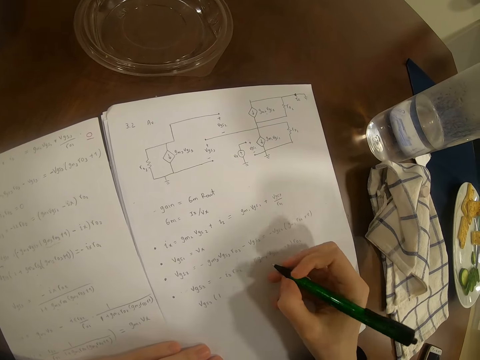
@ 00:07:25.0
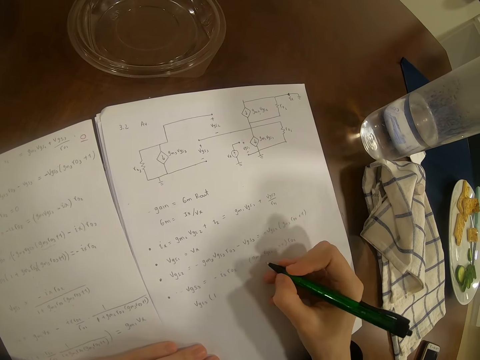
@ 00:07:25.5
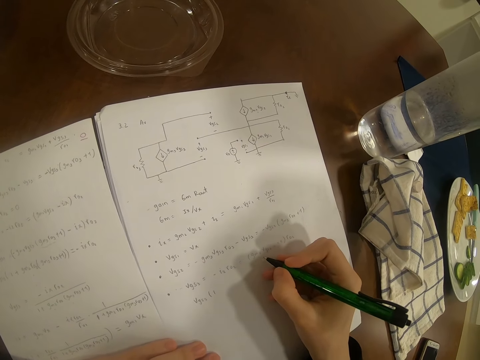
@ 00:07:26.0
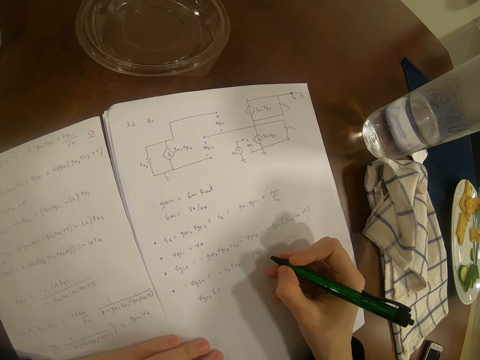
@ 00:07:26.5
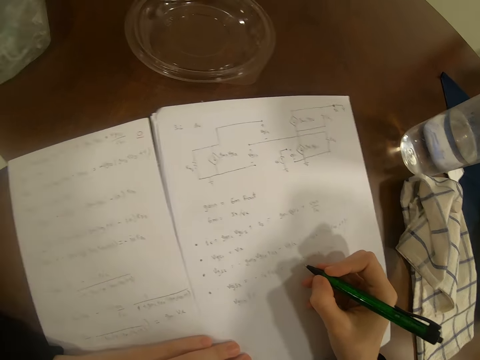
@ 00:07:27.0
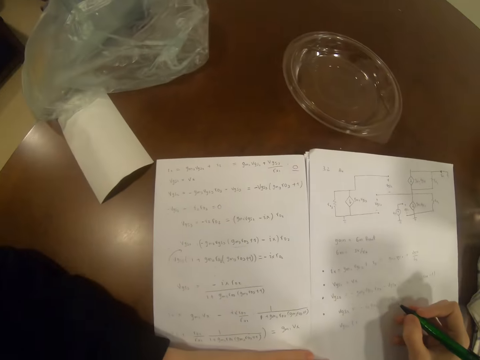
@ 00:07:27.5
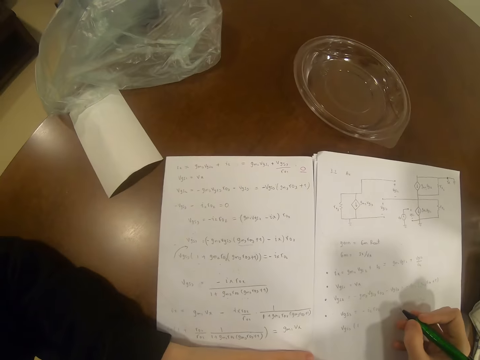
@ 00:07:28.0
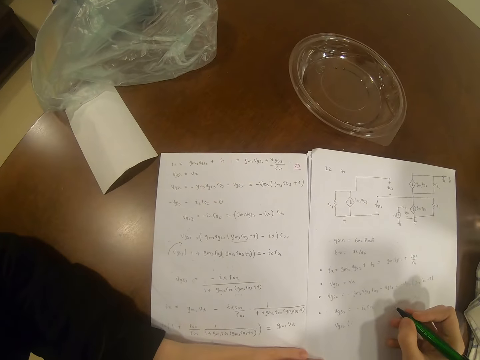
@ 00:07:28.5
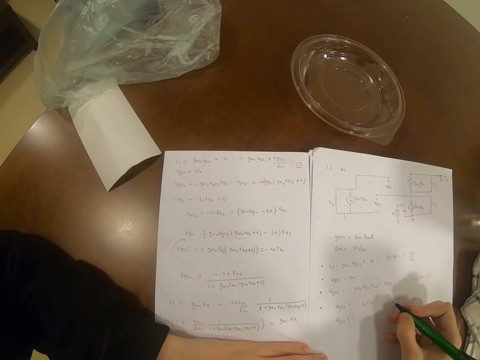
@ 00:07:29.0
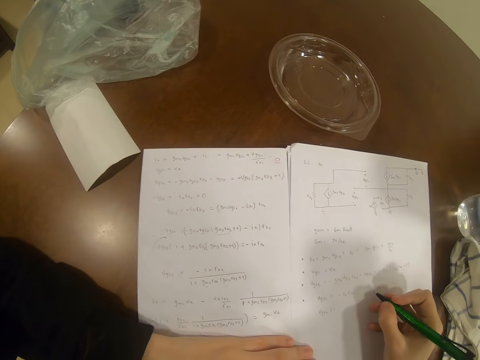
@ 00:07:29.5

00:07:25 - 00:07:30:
The camera wearer looks around the table.

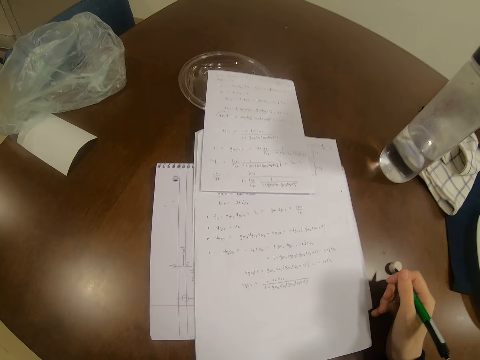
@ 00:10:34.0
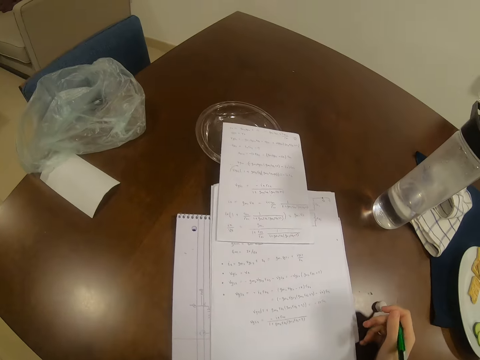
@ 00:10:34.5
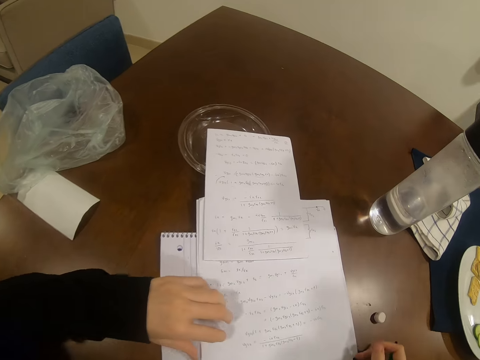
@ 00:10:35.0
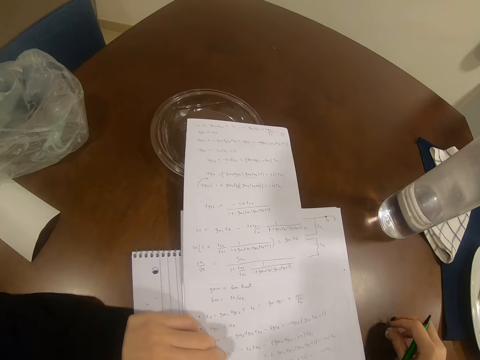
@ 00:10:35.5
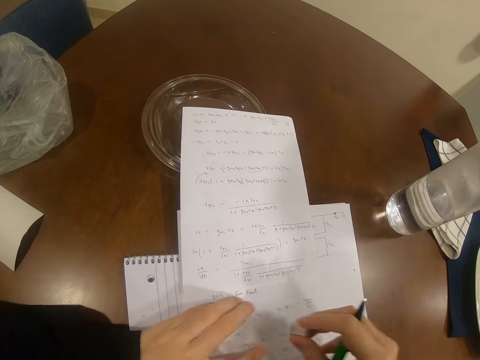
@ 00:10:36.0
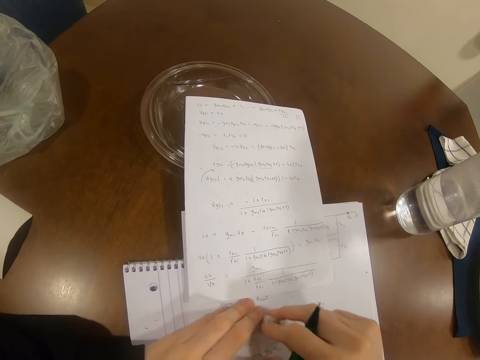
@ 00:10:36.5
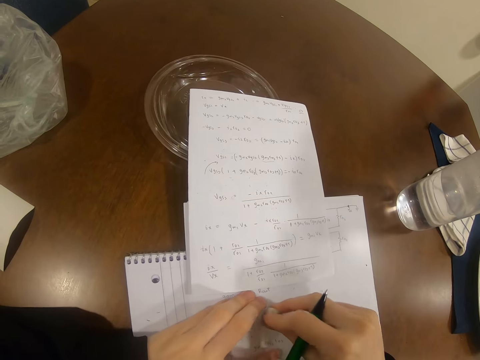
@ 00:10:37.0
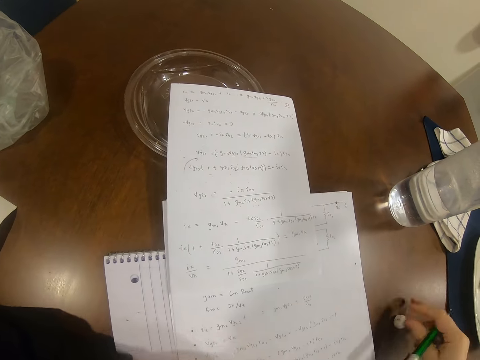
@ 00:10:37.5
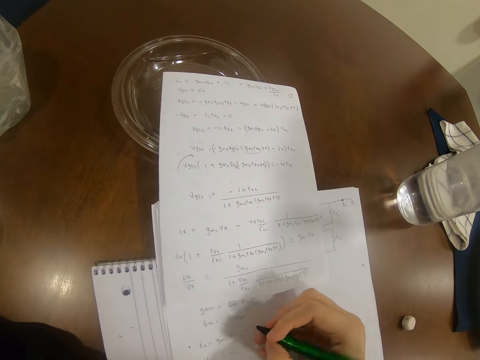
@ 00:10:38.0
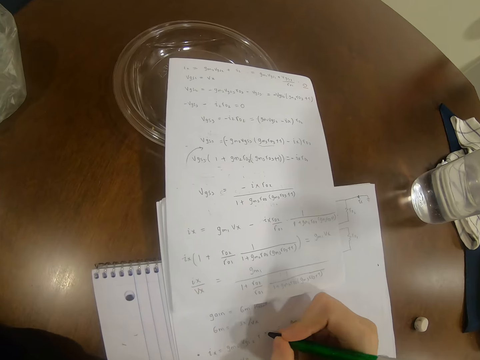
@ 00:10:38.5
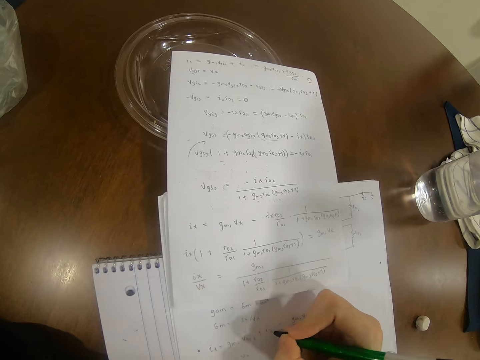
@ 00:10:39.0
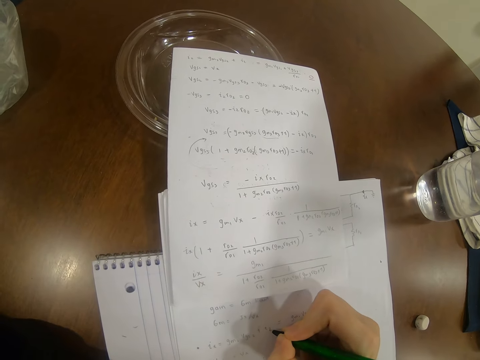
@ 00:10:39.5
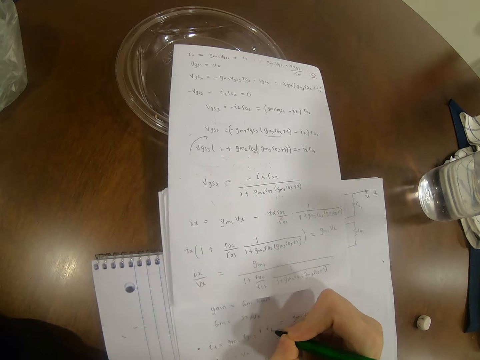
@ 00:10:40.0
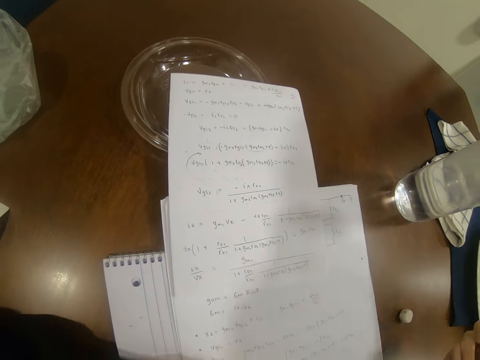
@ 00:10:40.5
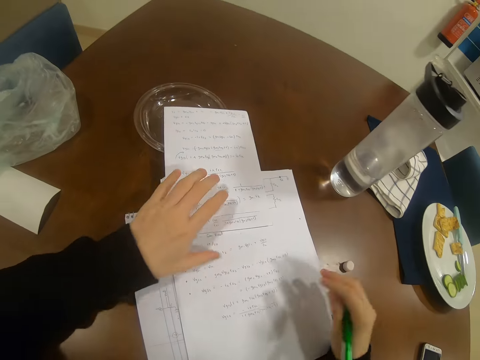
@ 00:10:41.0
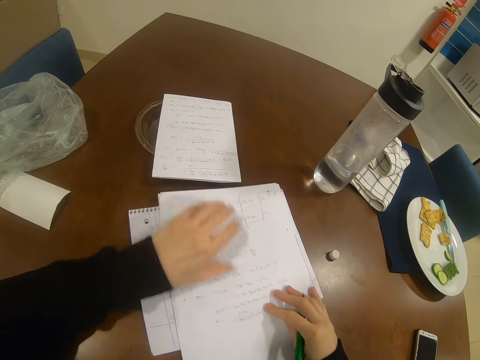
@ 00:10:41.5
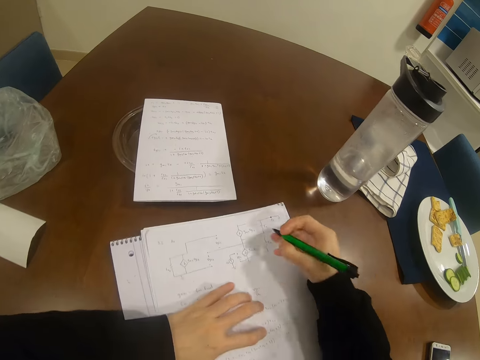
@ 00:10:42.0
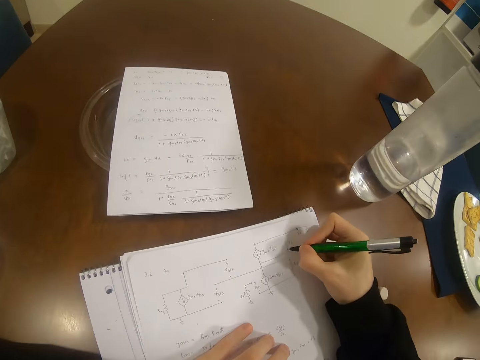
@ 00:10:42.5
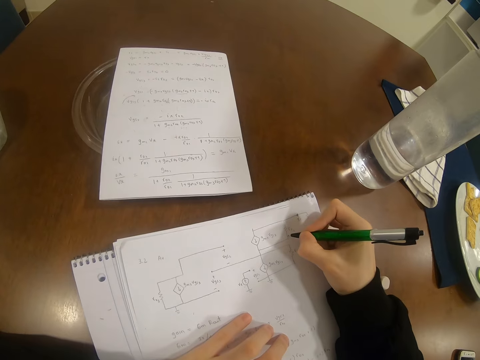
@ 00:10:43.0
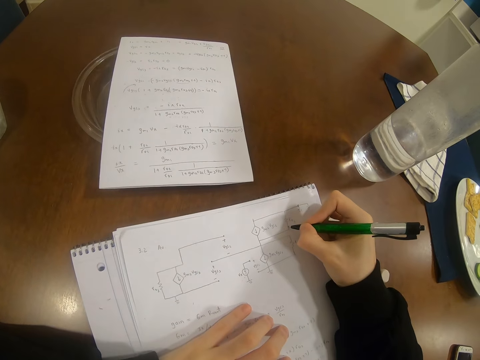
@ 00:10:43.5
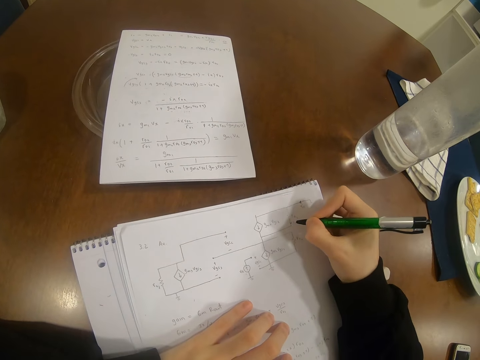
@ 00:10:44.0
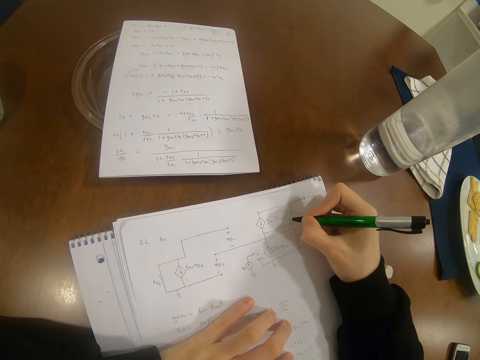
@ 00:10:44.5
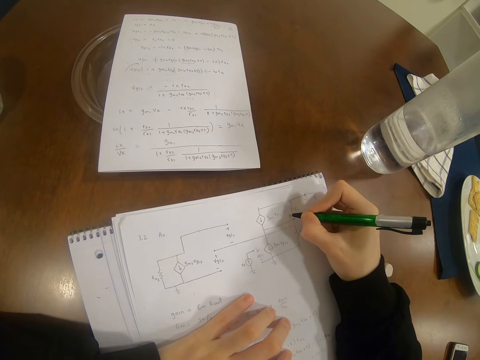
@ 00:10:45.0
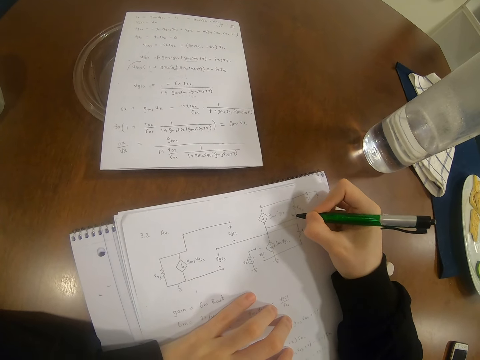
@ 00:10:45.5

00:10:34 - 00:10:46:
The camera wearer picks up an eraser. They erase the writings on the paper. They put down the eraser. They write on a piece of paper.

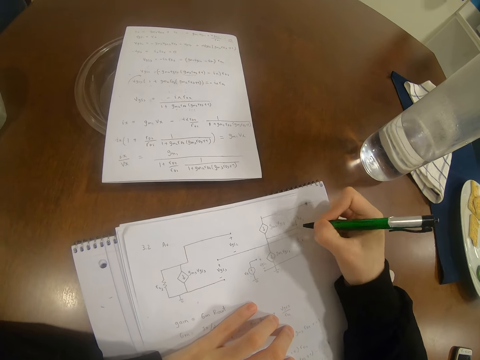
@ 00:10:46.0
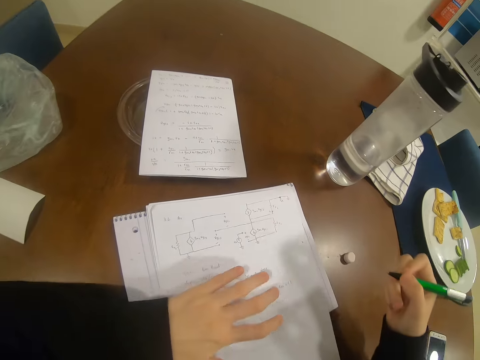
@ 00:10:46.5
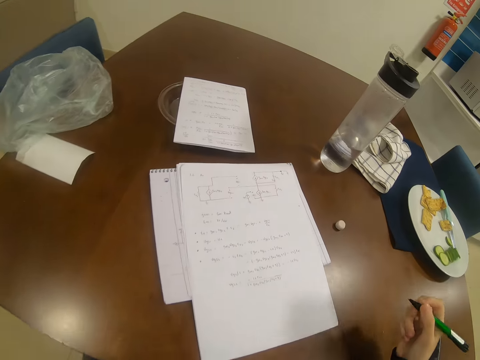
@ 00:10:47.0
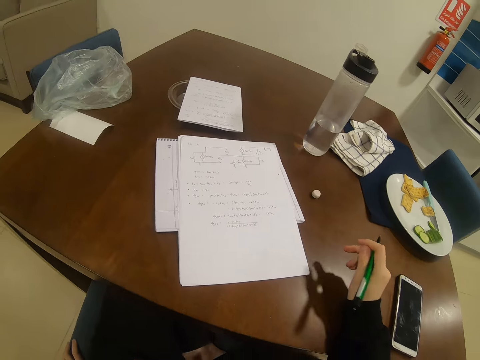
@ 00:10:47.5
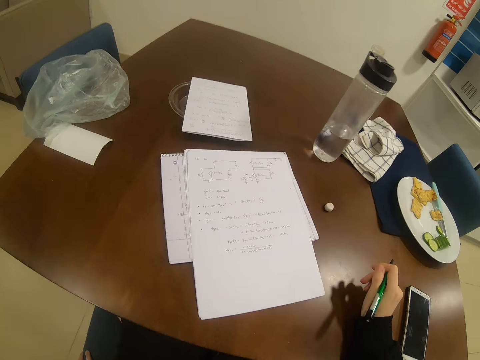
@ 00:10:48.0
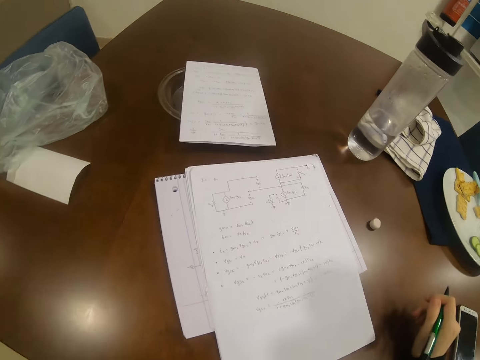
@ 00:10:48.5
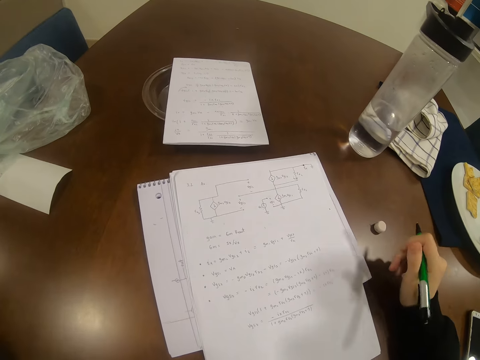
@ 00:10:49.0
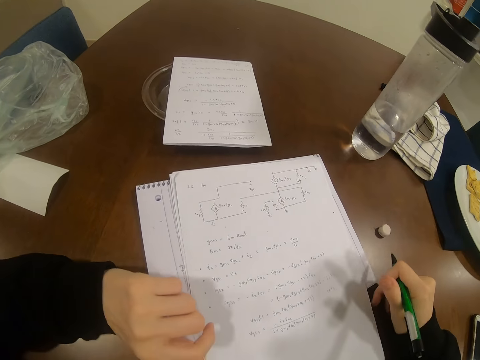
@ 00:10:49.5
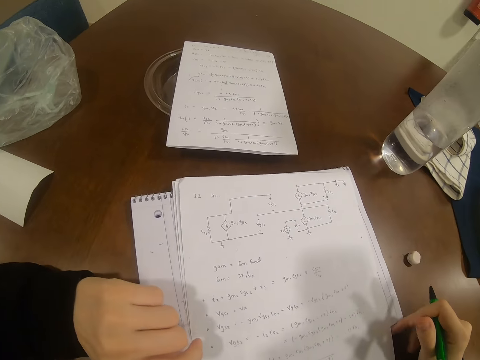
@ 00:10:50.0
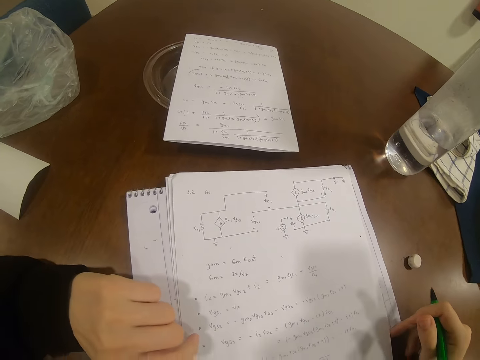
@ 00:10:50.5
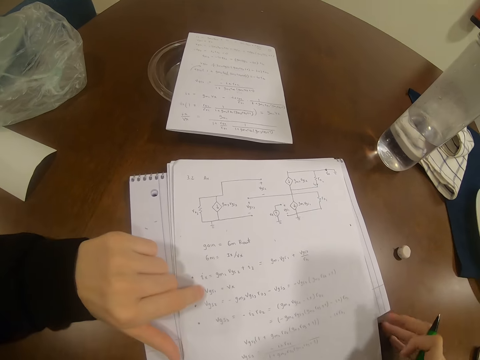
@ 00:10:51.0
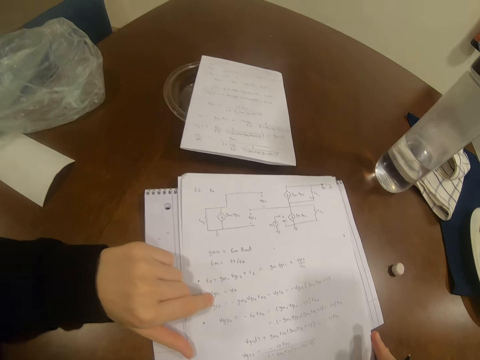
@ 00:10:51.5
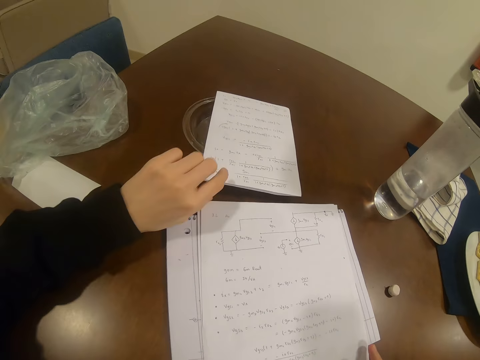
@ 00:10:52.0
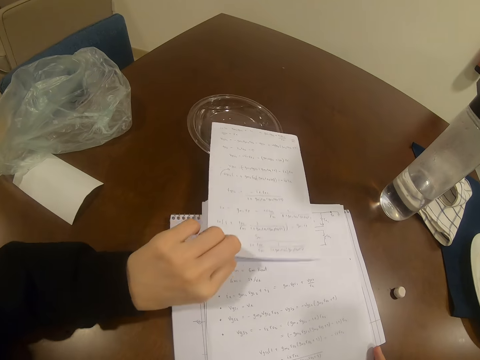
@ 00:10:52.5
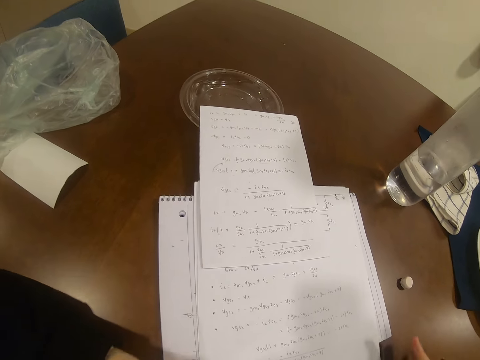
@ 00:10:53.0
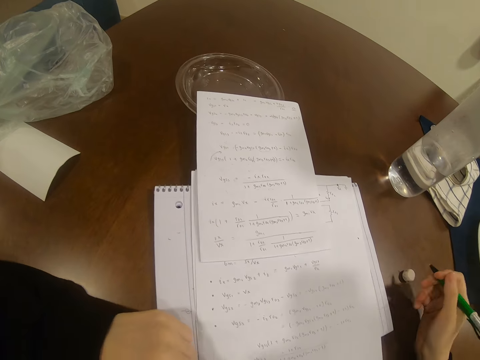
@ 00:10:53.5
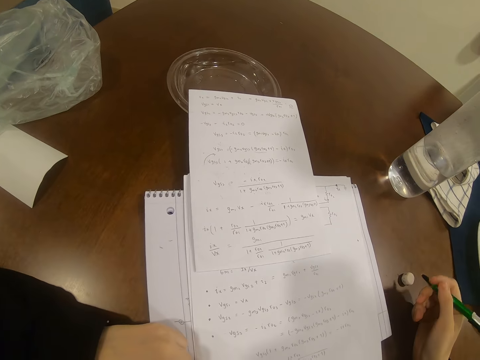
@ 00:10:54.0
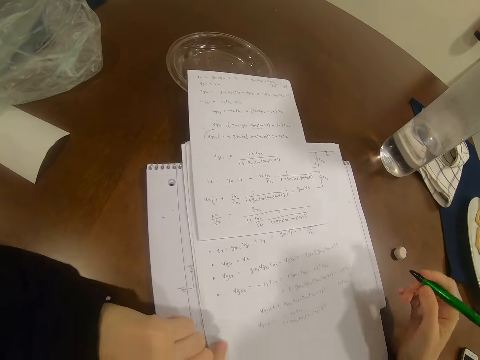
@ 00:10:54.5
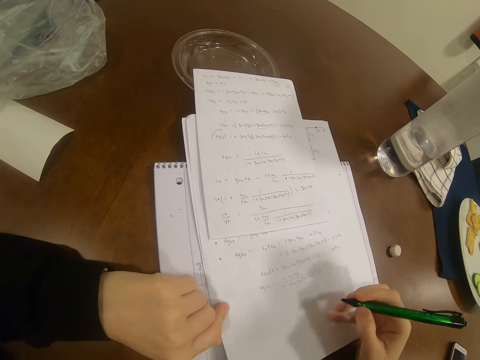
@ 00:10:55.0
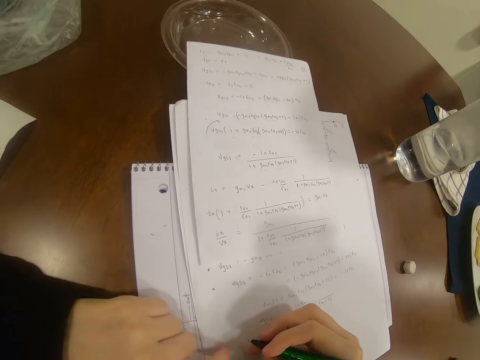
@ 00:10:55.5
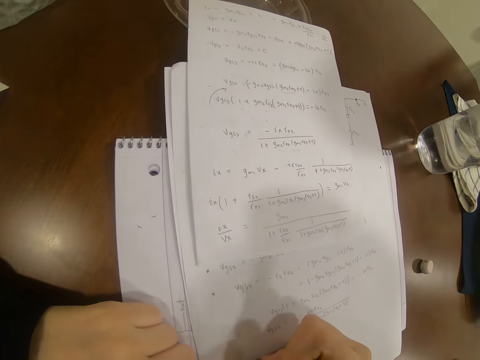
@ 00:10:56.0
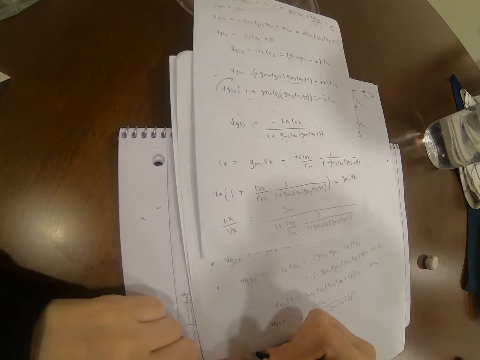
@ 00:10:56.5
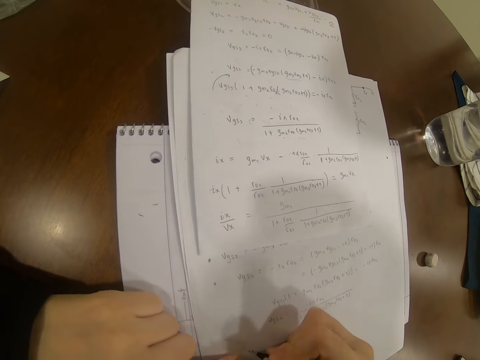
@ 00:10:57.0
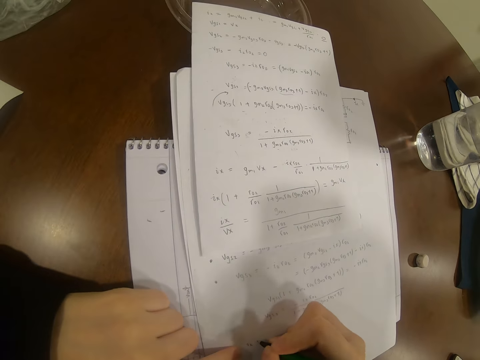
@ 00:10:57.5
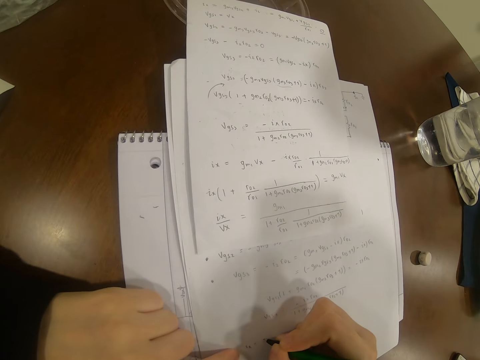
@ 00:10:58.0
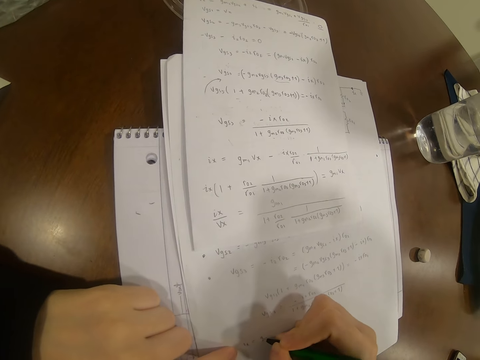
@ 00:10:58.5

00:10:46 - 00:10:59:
The camera wearer looks at the paper. They pick up a piece of paper. They move the paper. They write on the piece of paper.
